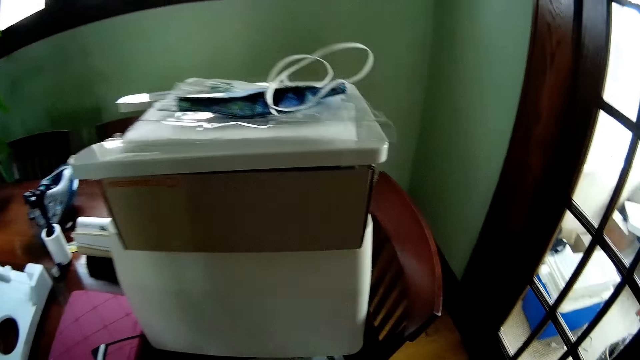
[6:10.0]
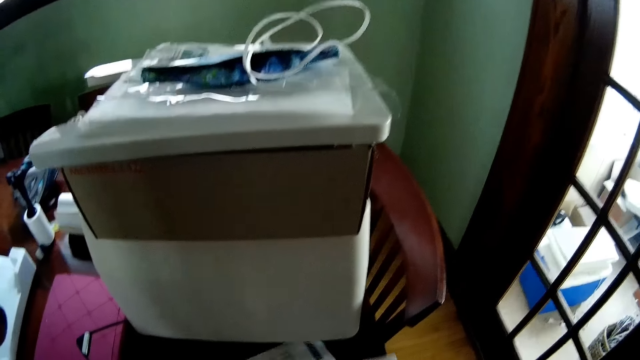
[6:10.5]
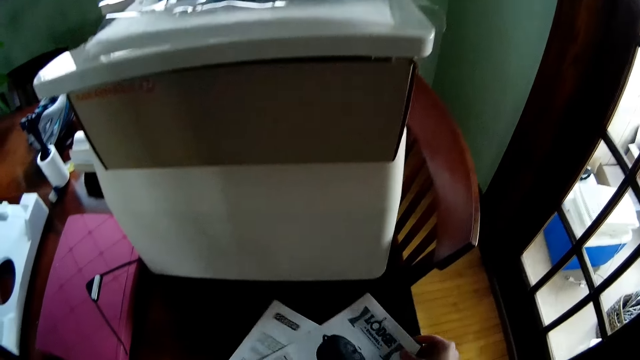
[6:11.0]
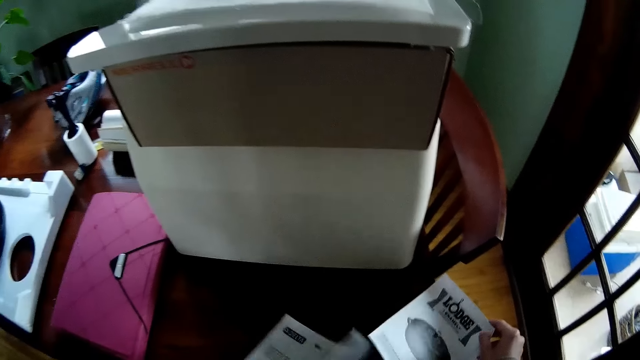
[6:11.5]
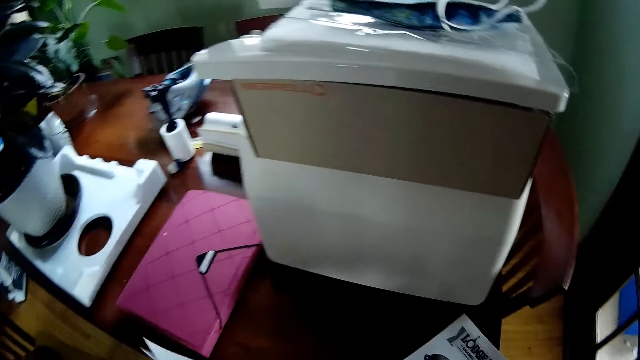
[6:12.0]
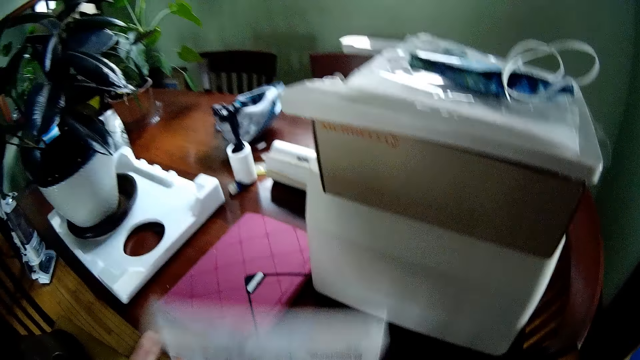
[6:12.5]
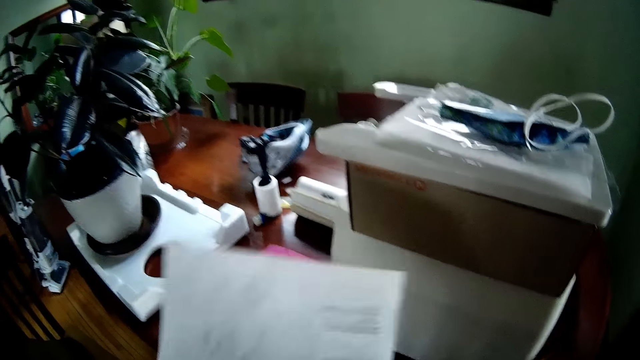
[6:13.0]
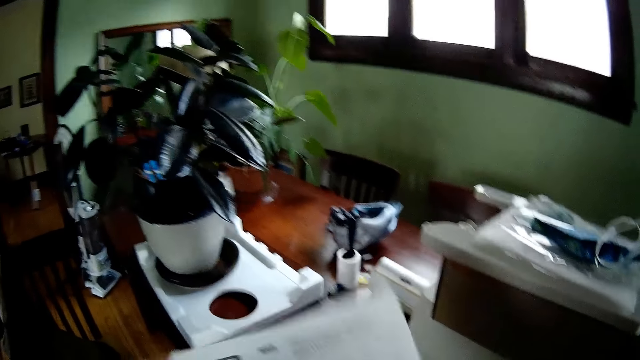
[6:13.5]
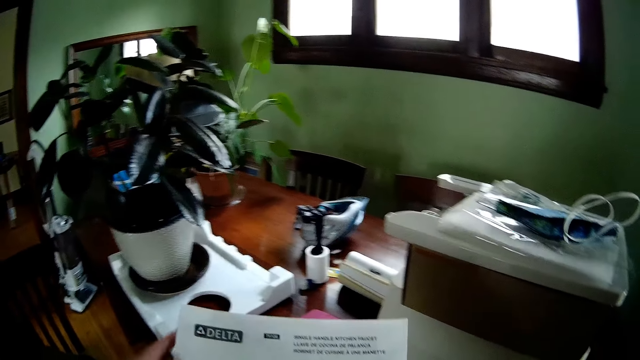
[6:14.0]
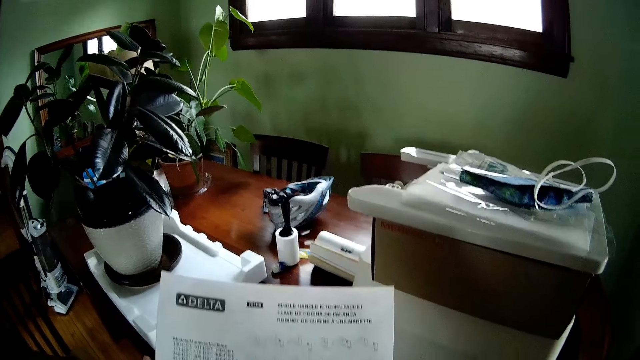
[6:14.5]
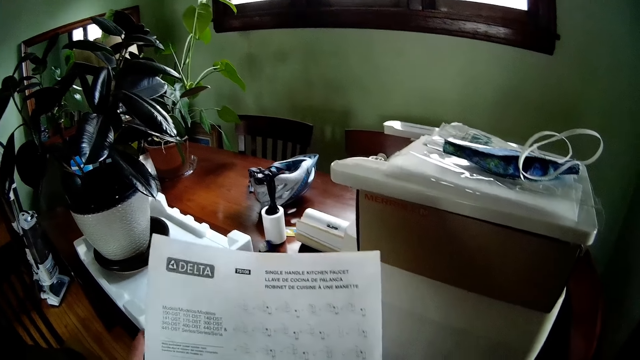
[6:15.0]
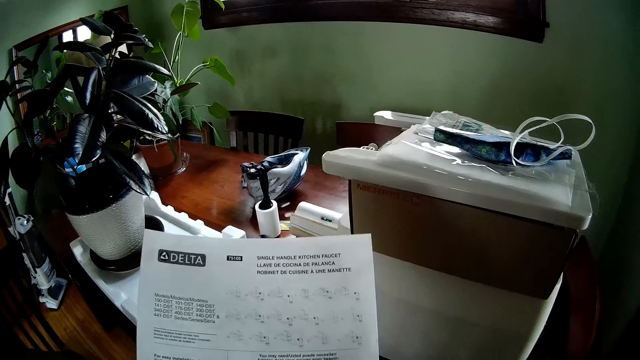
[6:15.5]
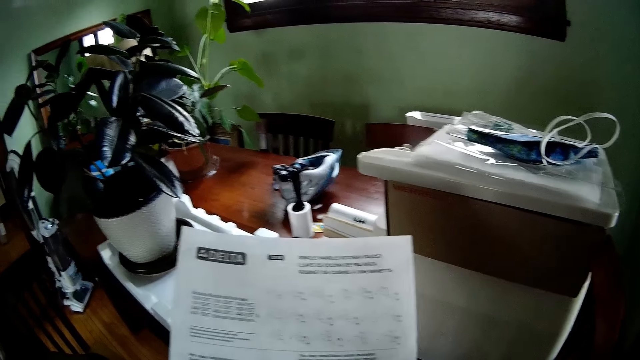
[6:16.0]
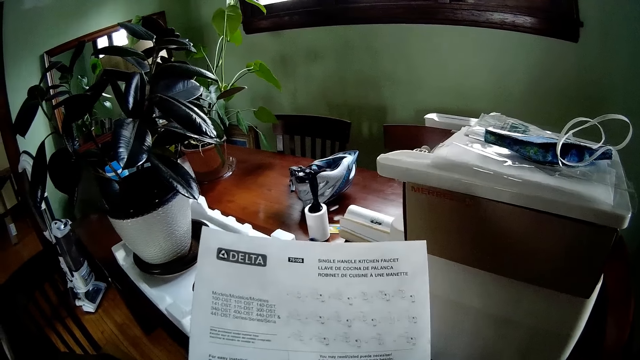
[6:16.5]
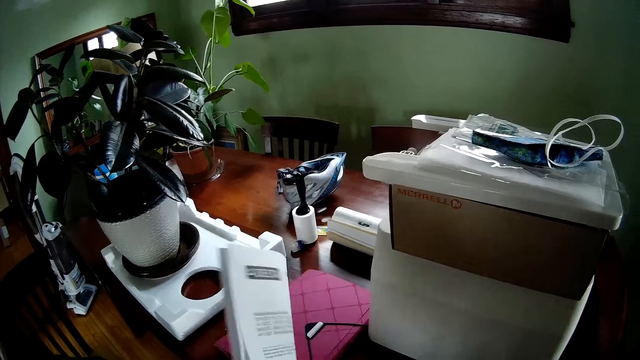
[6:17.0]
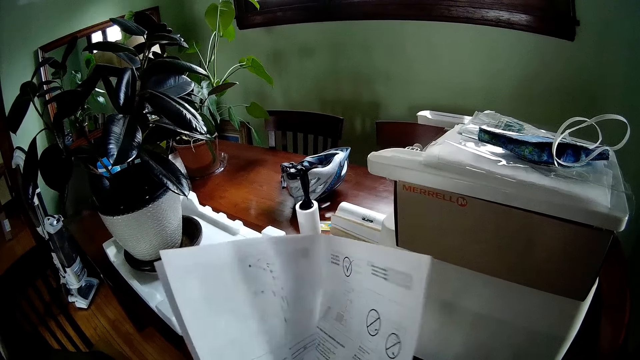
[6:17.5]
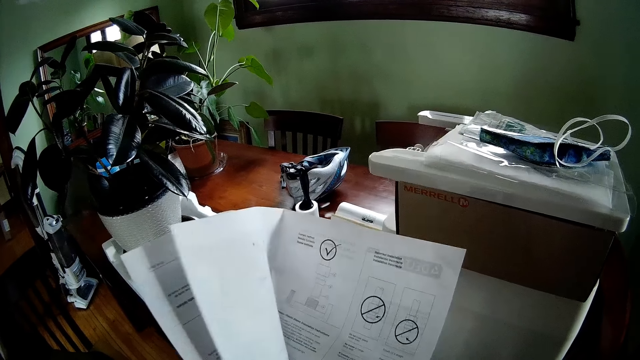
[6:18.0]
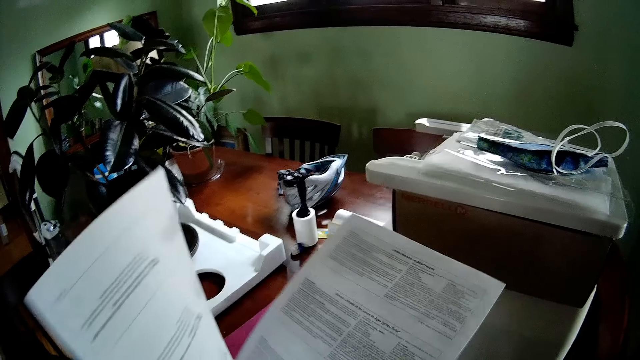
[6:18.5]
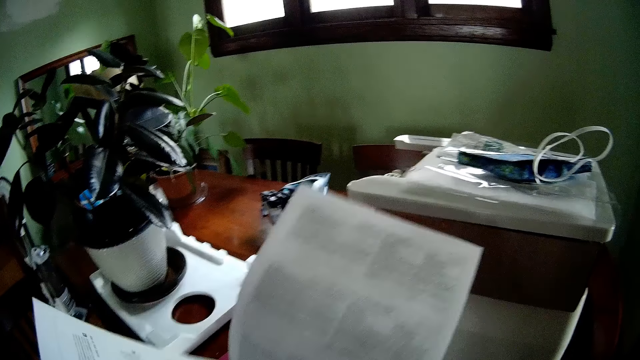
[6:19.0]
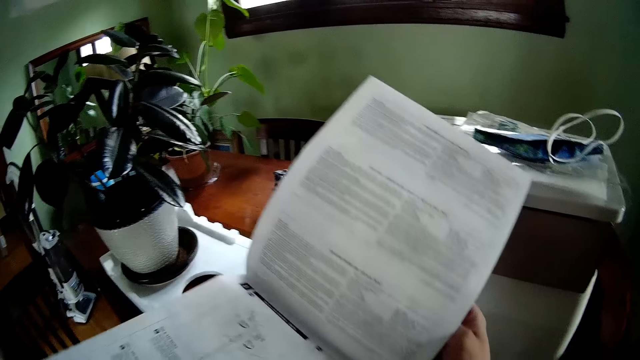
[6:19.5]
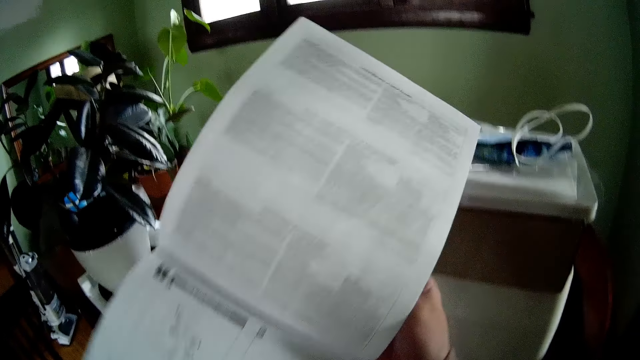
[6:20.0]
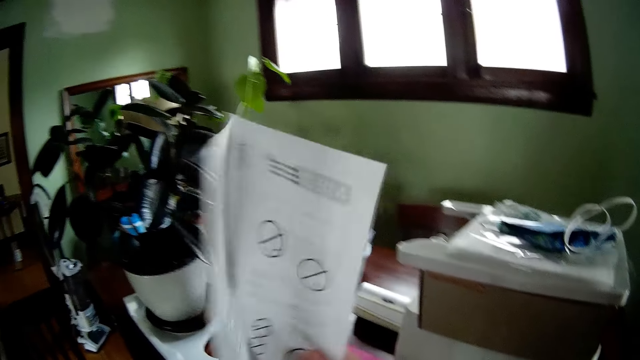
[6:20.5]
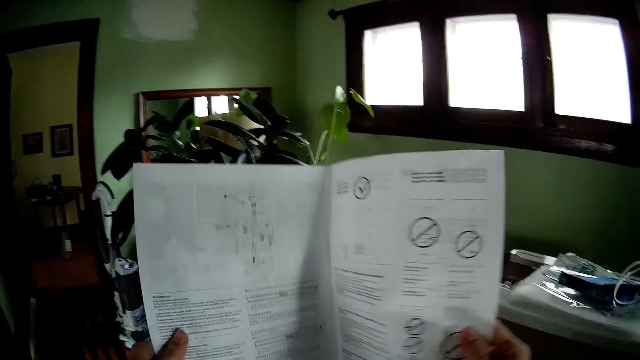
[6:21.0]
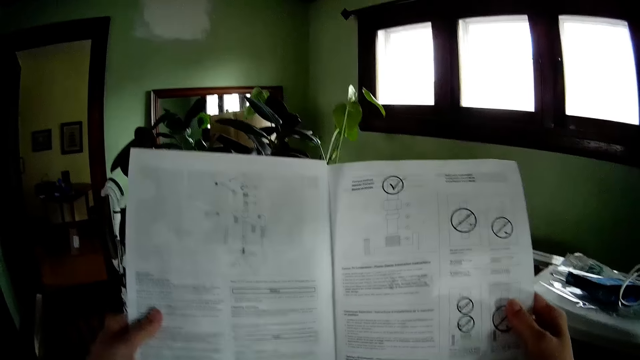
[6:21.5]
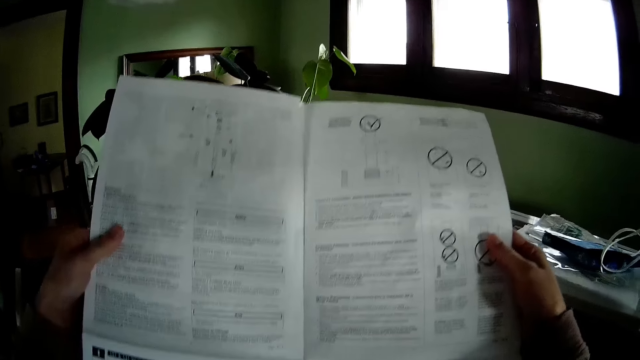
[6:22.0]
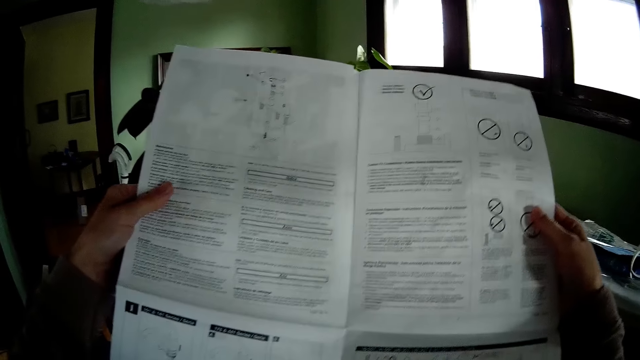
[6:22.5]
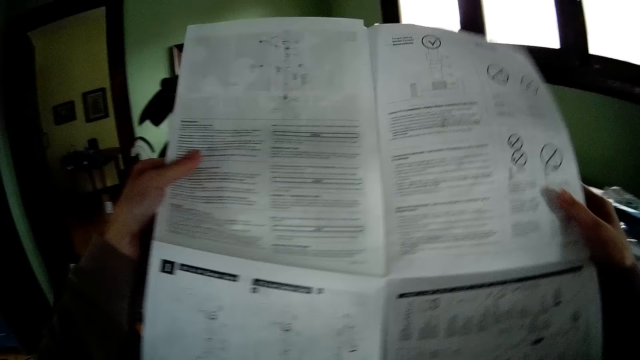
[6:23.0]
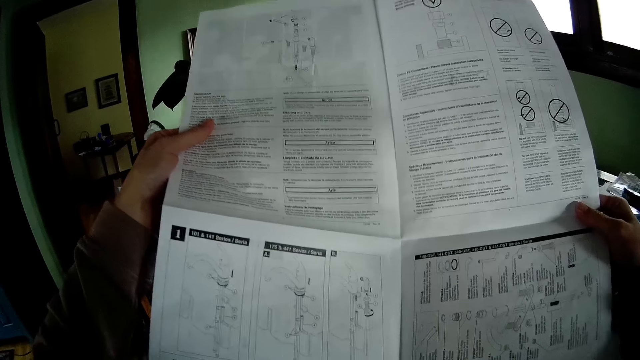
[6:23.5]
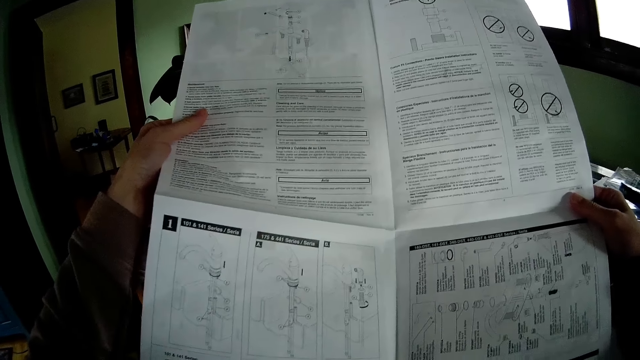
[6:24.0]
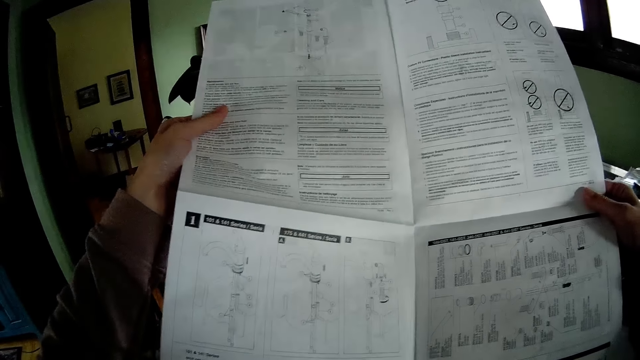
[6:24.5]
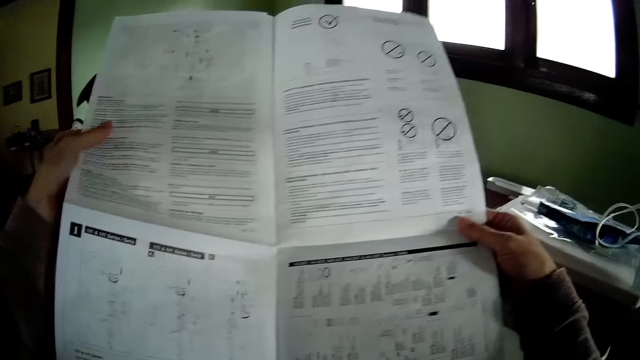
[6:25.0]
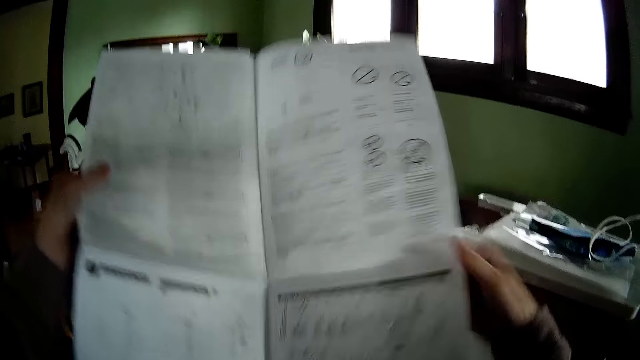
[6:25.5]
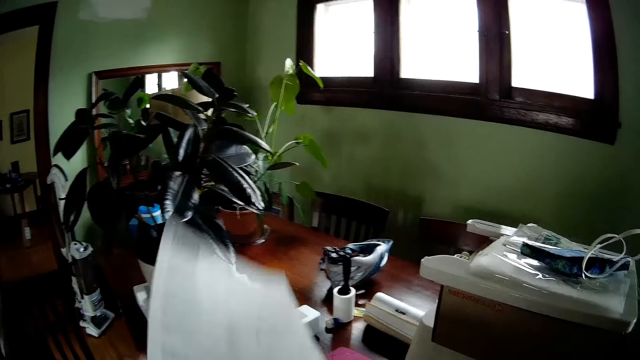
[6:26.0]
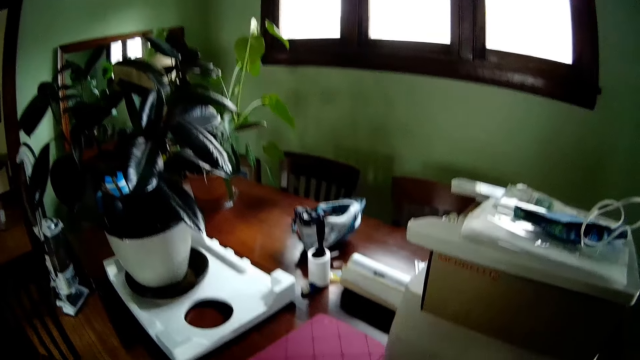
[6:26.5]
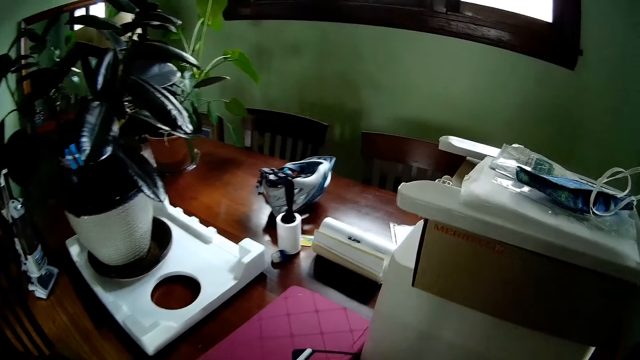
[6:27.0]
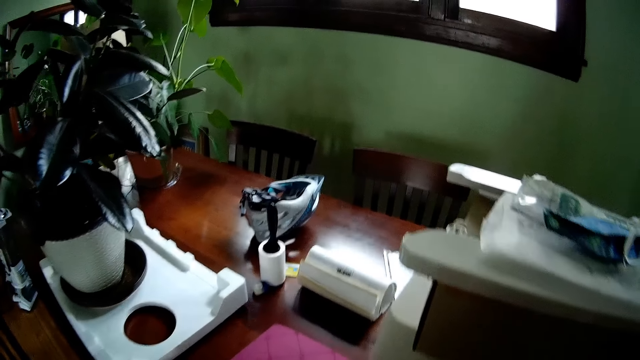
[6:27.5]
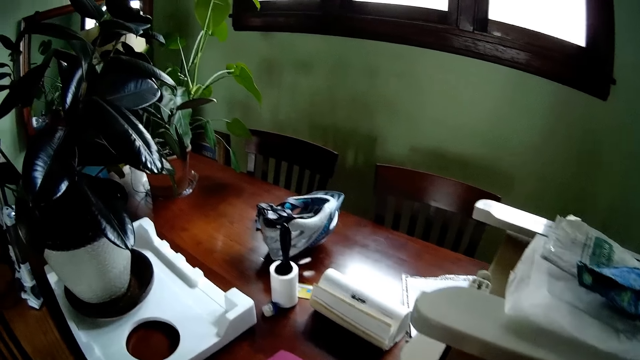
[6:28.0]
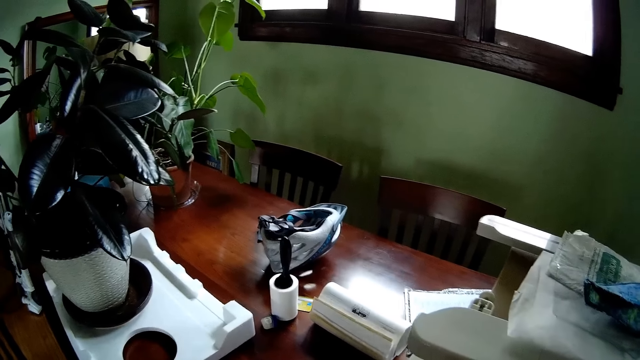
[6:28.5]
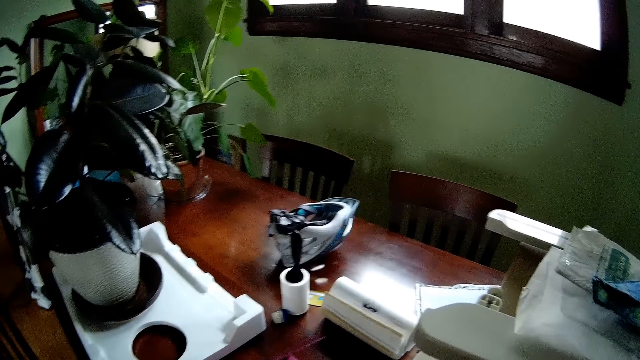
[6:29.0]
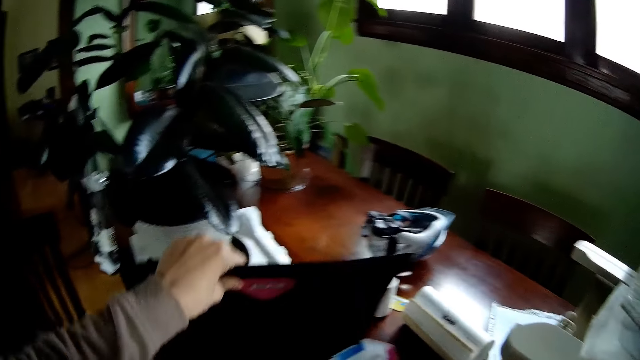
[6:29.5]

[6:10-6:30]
The camera wearer holds a user manual or paper in her right hand. She picks up the user manual with her left hand from the table. She opens the paper on the hand. She holds the user manual with her right hand. She holds the user manual with both hands. She closes the user manual with her right hand. She holds a file jacket with her left hand. She opens the file.
